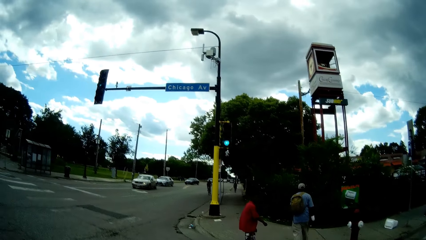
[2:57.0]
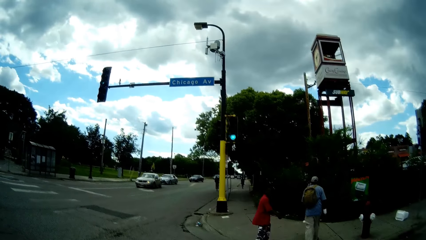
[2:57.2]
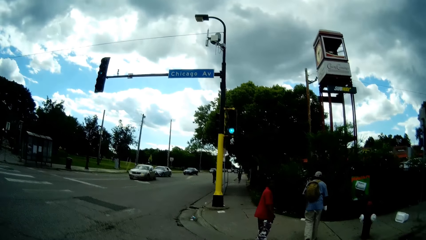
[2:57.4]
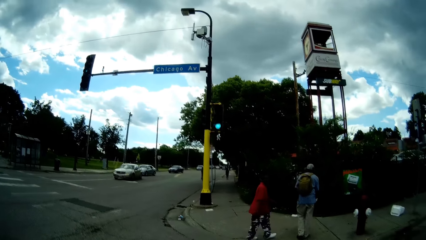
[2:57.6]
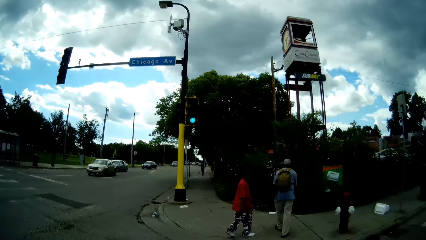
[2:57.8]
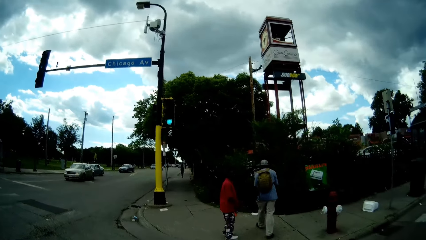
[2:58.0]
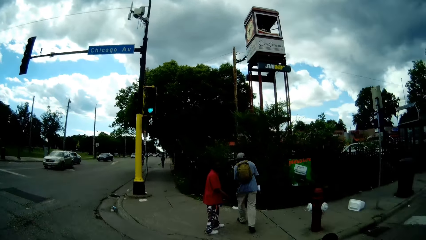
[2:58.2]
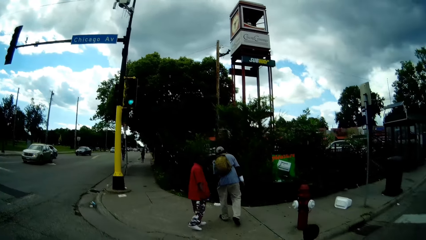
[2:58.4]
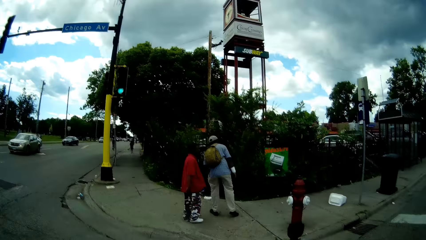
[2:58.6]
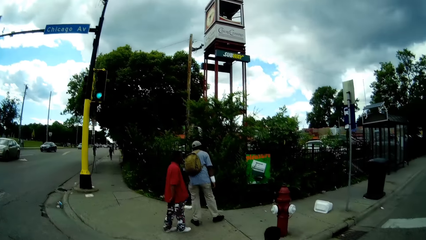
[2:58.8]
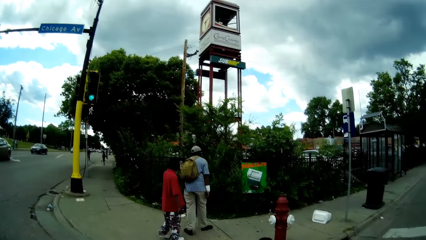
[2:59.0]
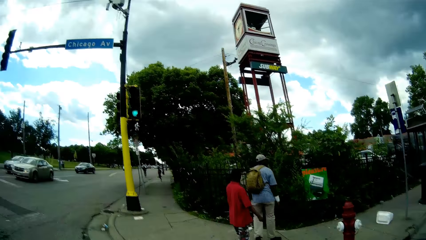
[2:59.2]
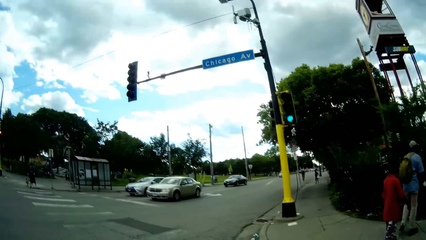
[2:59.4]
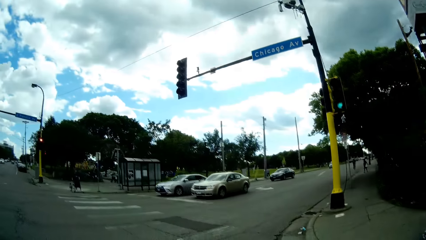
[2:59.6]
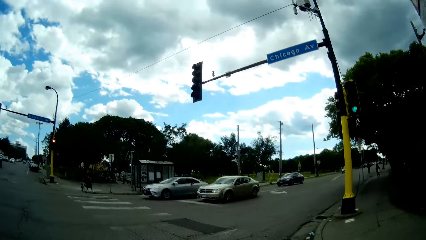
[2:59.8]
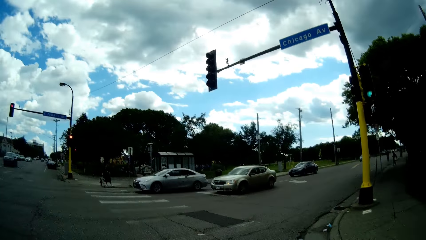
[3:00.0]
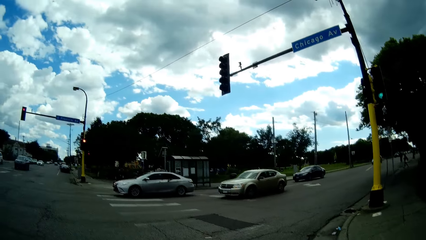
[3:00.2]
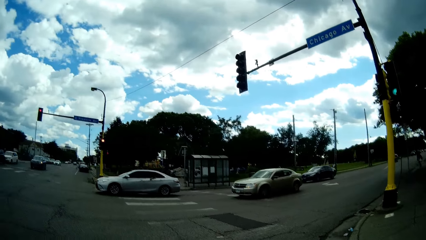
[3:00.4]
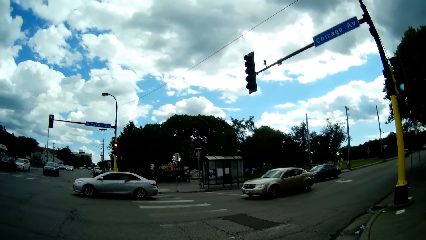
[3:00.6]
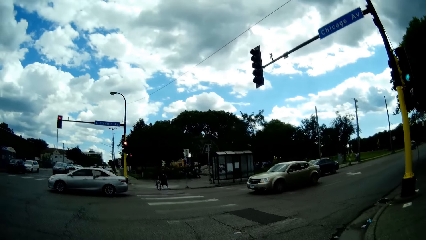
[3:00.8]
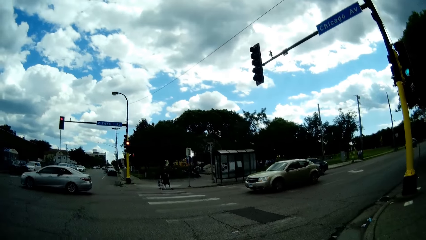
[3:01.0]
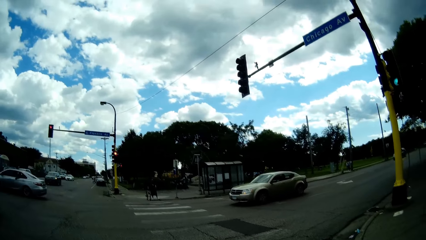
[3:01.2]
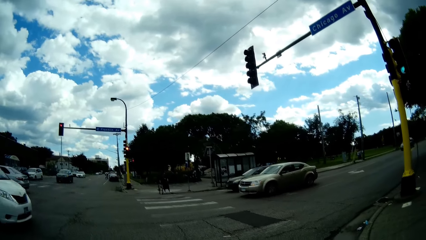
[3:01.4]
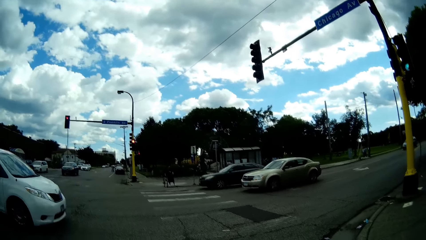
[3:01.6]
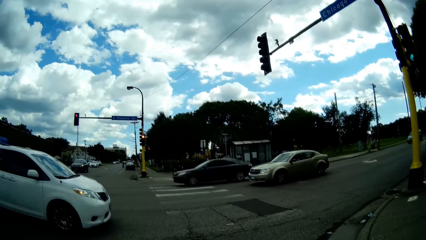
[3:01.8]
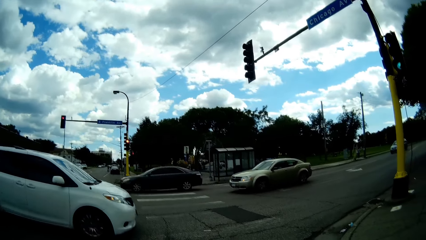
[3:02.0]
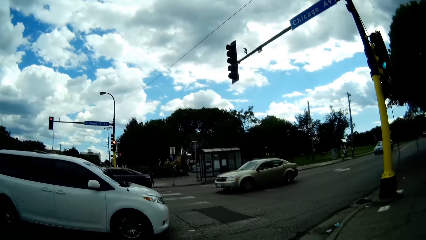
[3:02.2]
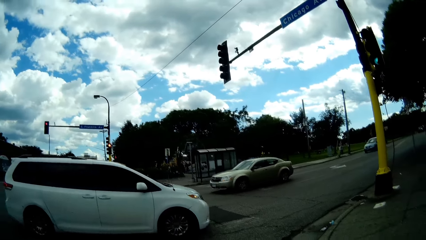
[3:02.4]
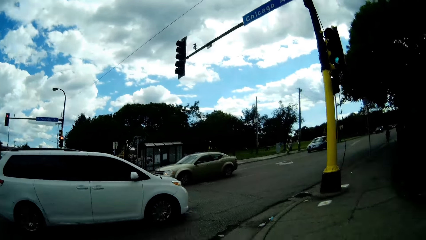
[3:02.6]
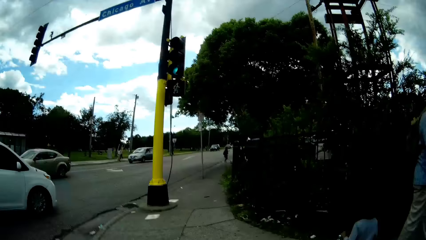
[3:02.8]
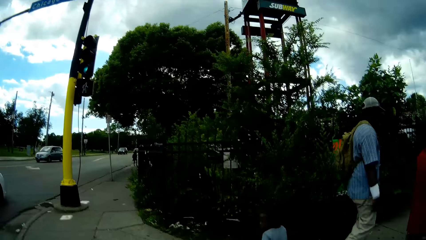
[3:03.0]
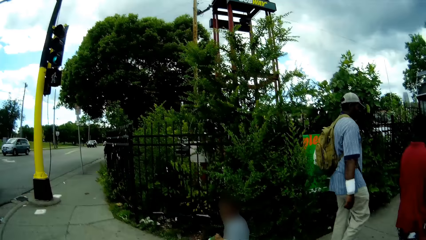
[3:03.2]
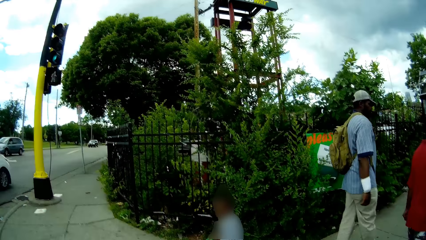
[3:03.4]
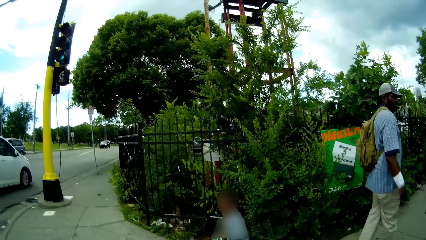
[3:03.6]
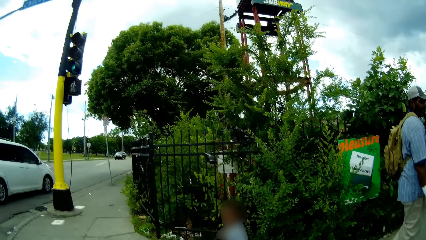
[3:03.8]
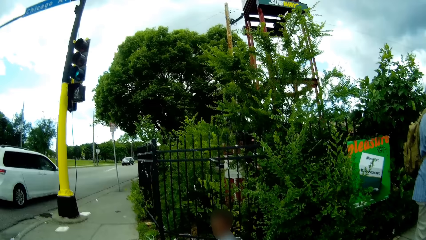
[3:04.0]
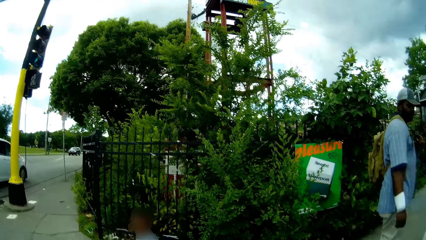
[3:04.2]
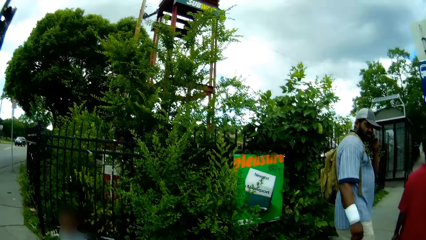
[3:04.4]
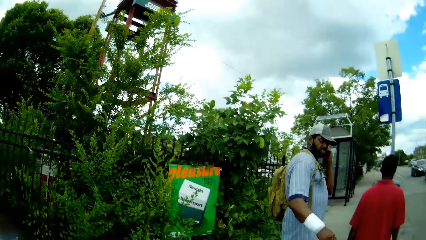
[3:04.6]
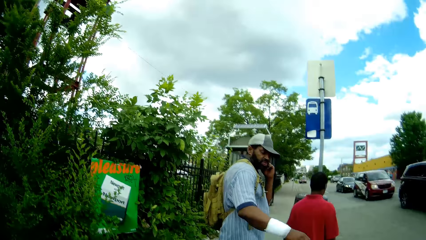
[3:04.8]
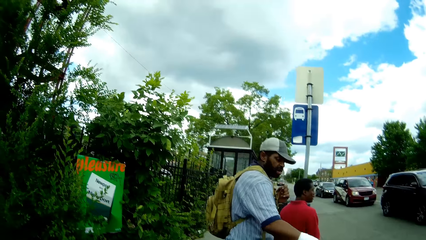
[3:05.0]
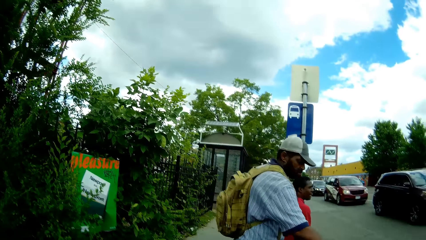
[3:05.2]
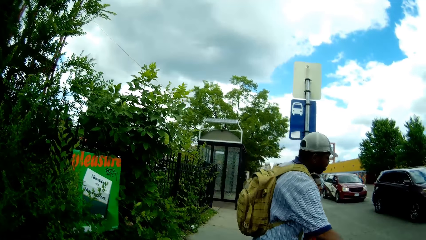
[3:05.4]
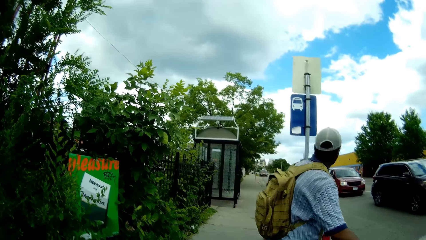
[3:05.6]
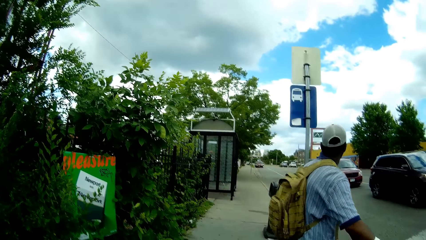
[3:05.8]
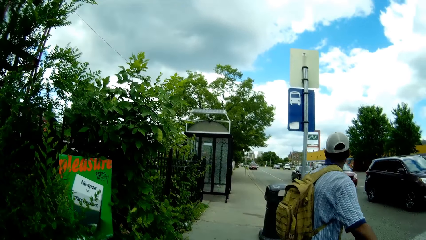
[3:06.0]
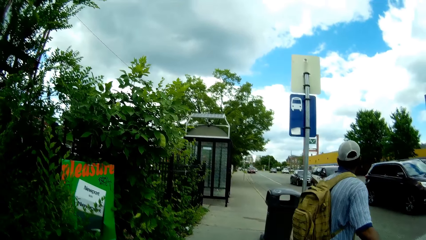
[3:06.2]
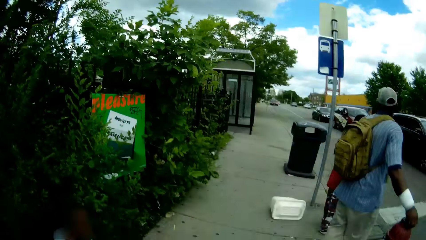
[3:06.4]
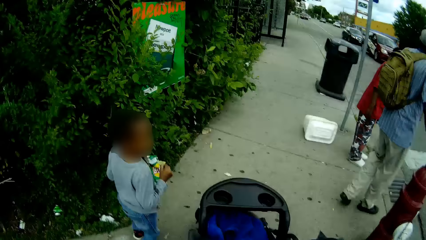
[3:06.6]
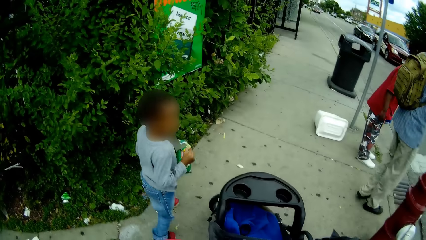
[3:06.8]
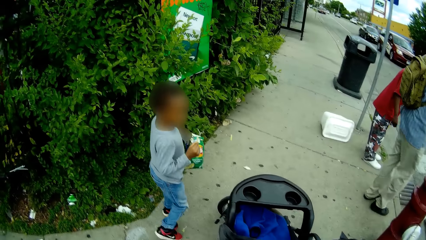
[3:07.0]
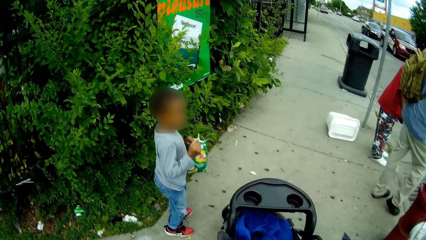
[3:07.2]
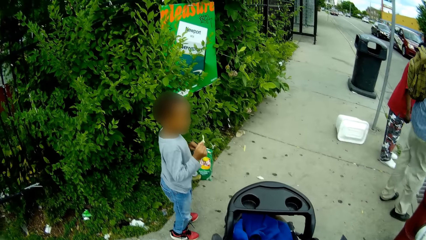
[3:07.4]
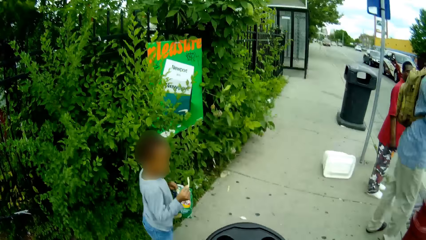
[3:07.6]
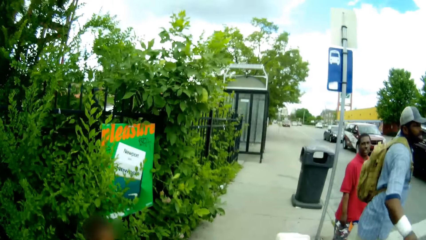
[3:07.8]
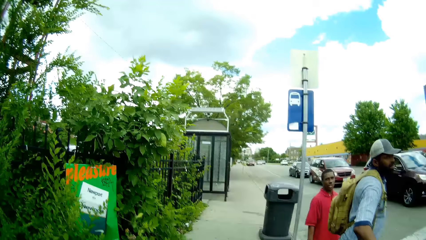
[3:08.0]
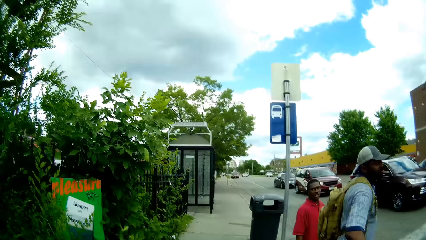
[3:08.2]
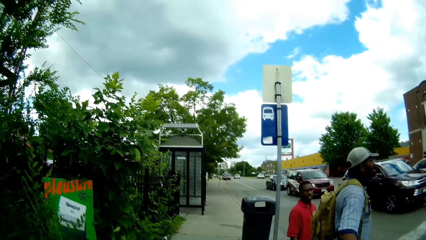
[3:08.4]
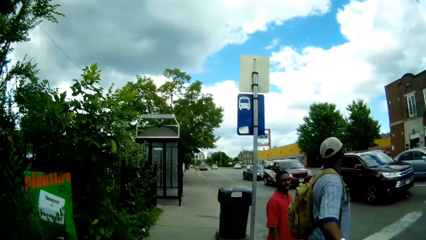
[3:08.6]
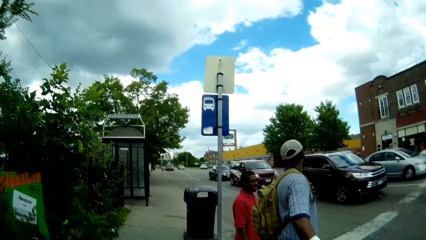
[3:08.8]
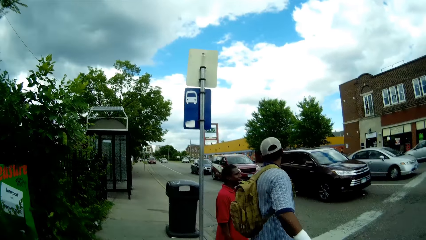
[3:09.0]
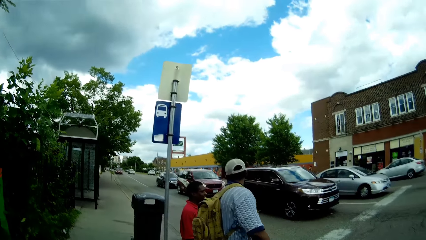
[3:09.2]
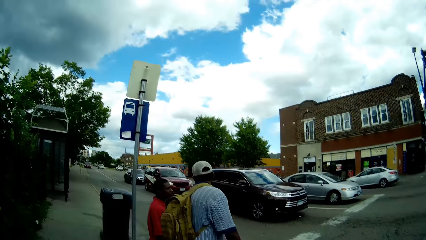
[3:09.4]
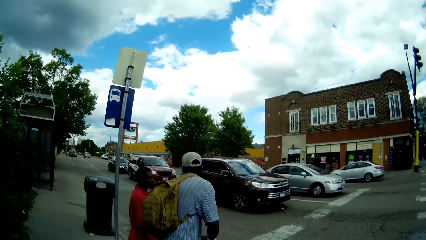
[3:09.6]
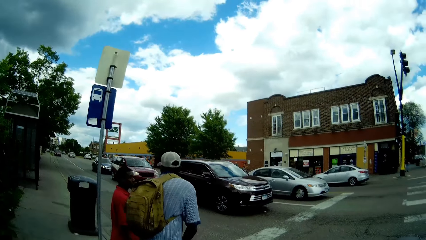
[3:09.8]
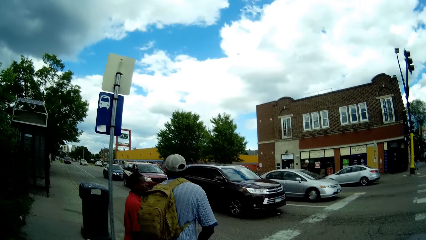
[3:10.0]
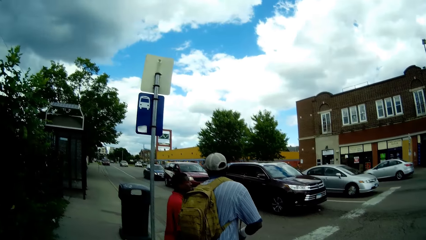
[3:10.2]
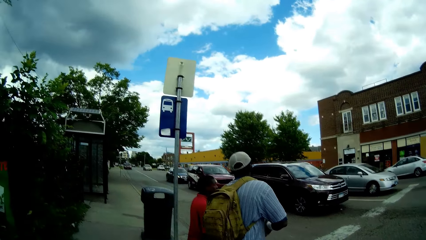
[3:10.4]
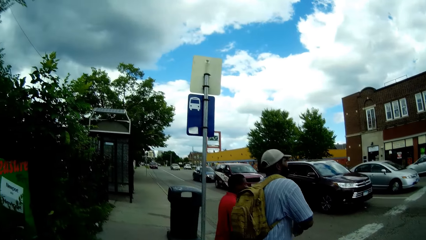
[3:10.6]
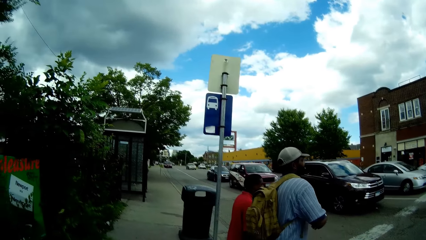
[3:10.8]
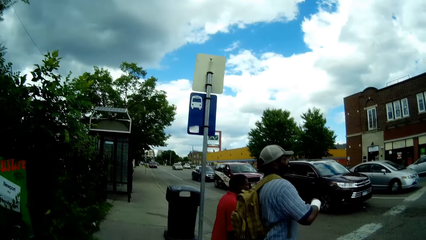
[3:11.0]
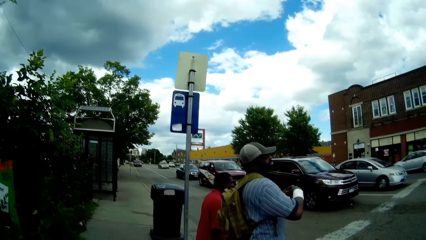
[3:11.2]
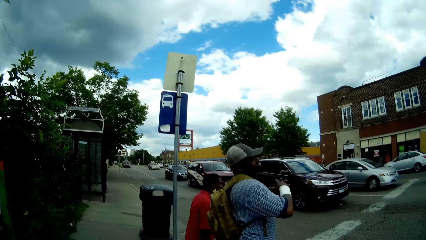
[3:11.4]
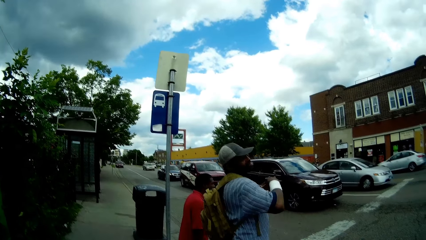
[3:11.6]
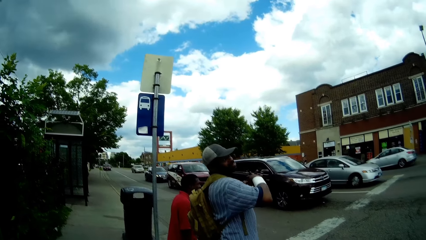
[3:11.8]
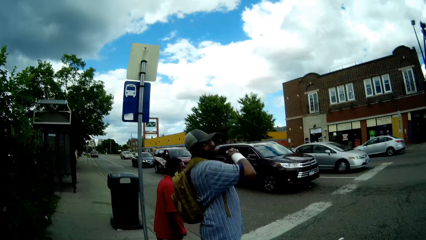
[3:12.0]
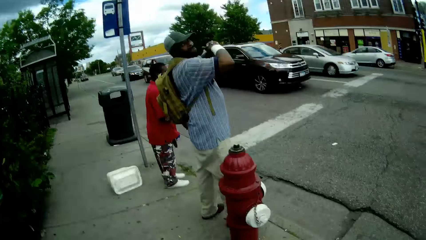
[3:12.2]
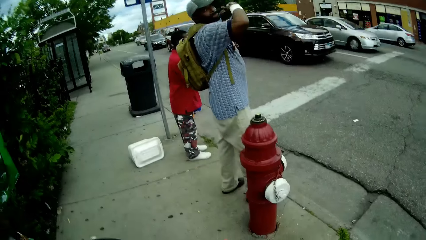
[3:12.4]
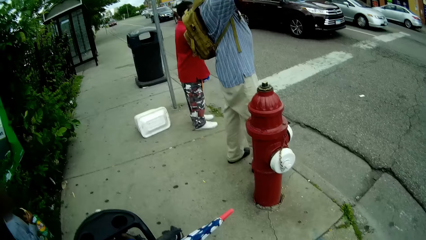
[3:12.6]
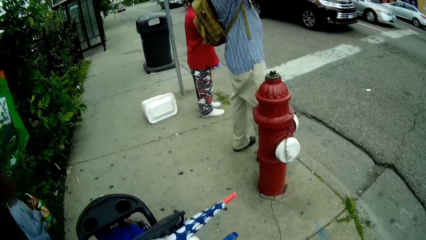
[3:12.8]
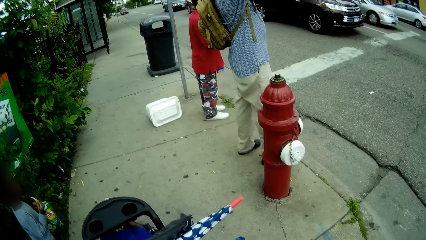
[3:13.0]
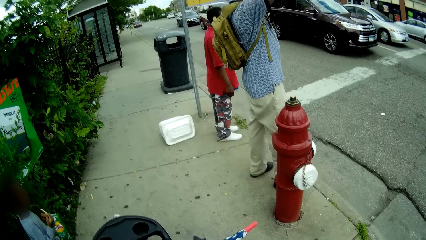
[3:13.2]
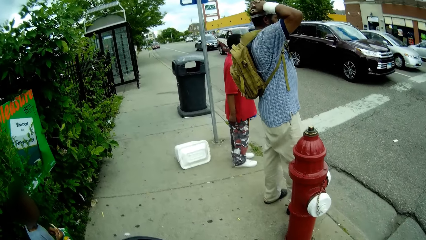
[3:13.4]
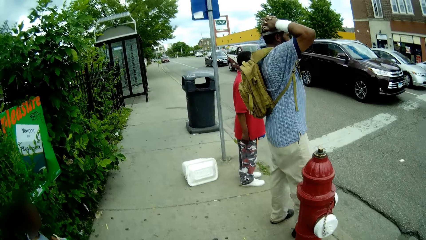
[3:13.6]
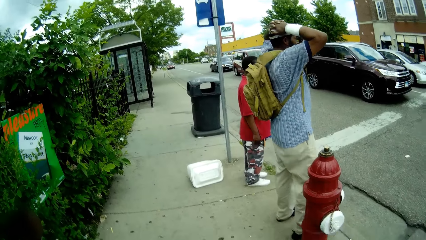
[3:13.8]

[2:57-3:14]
The camera wearer looks around. They look at the baby. They look around.
